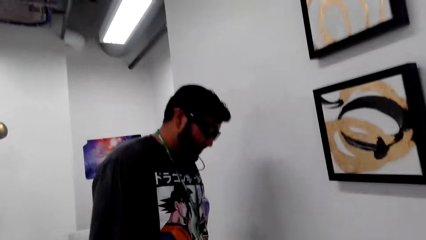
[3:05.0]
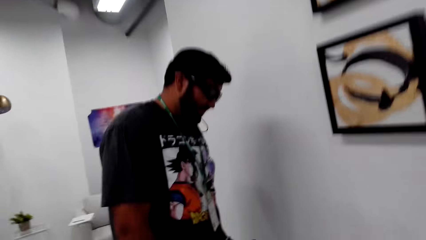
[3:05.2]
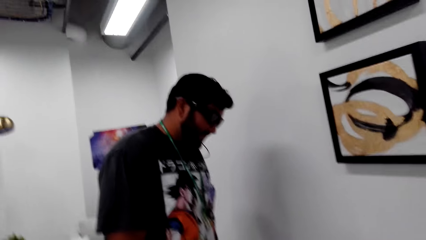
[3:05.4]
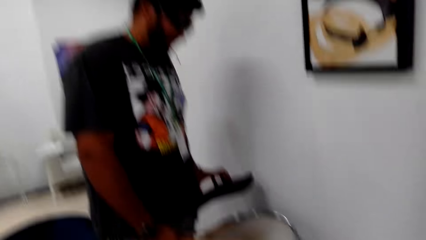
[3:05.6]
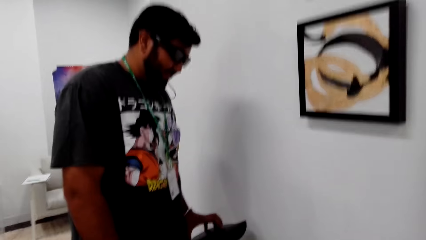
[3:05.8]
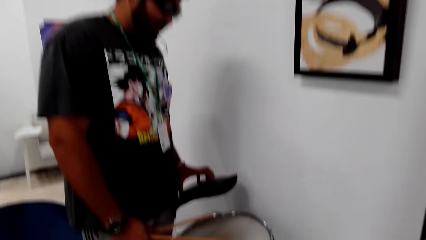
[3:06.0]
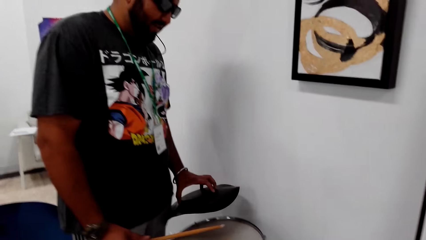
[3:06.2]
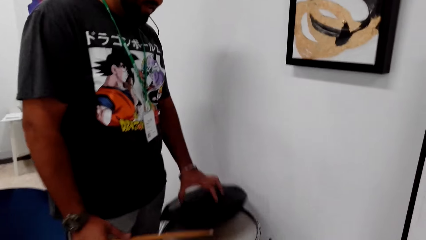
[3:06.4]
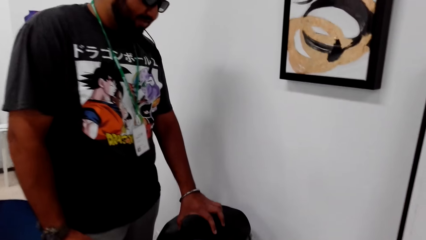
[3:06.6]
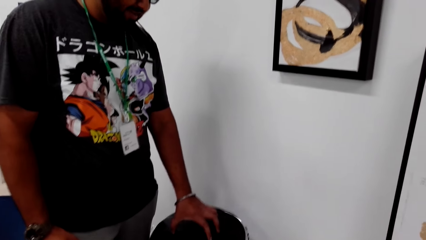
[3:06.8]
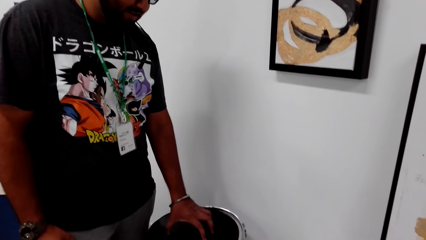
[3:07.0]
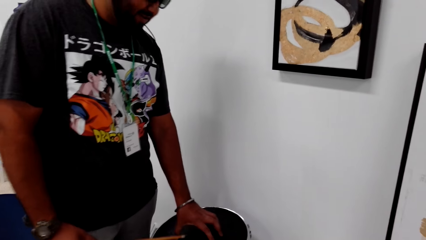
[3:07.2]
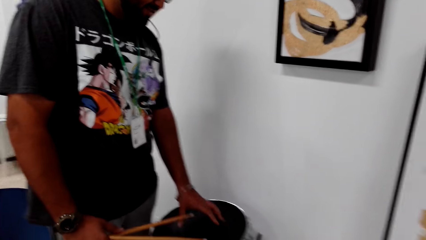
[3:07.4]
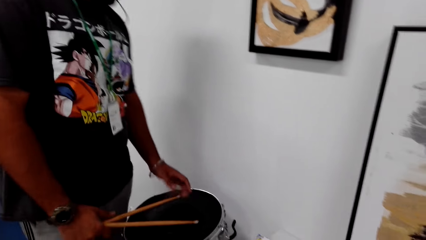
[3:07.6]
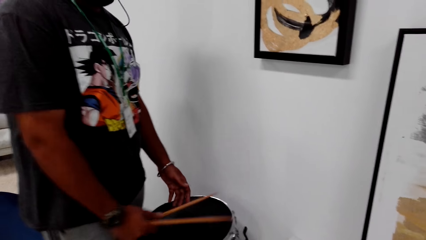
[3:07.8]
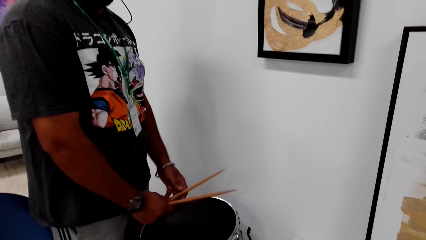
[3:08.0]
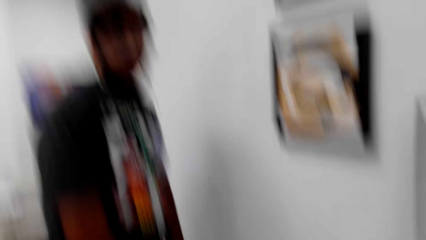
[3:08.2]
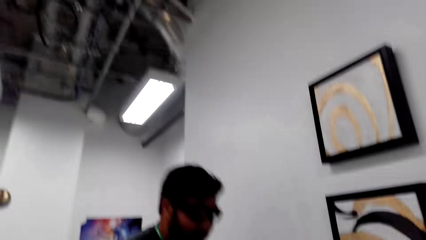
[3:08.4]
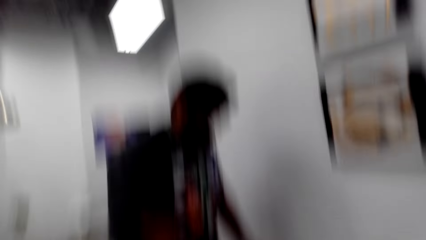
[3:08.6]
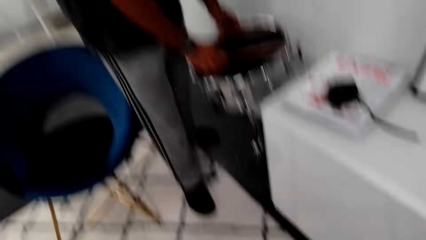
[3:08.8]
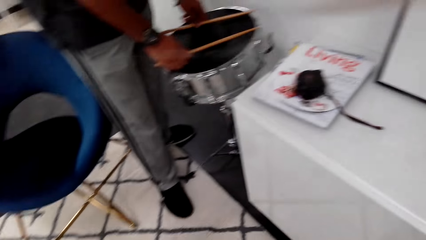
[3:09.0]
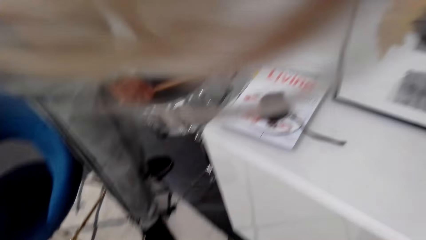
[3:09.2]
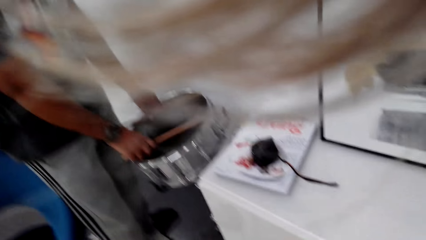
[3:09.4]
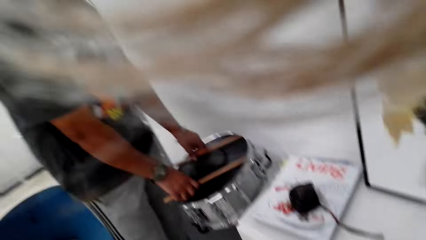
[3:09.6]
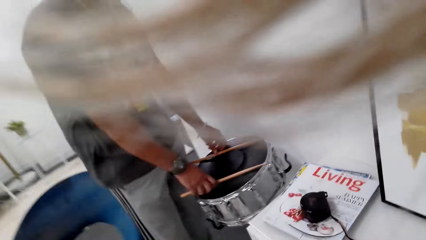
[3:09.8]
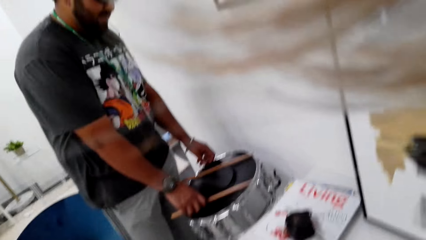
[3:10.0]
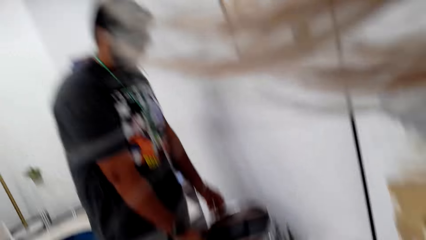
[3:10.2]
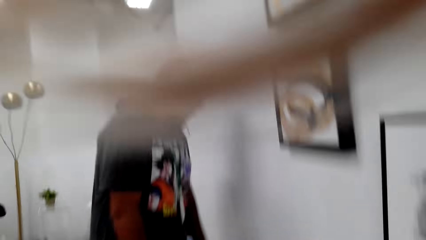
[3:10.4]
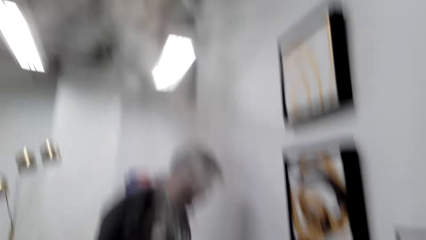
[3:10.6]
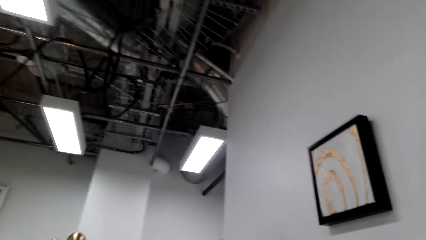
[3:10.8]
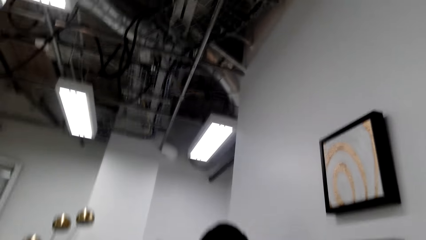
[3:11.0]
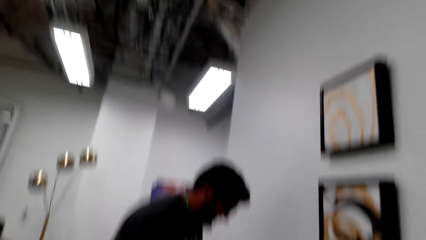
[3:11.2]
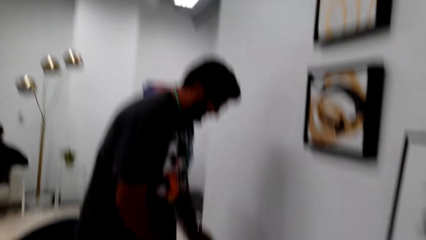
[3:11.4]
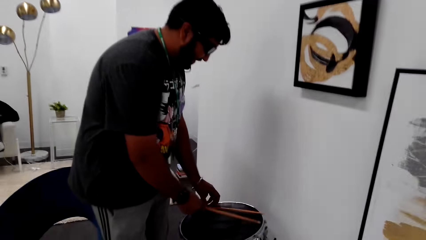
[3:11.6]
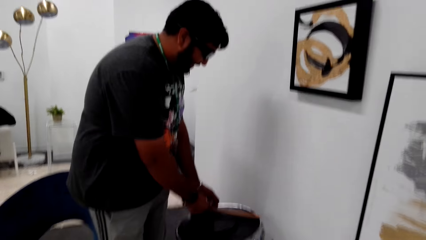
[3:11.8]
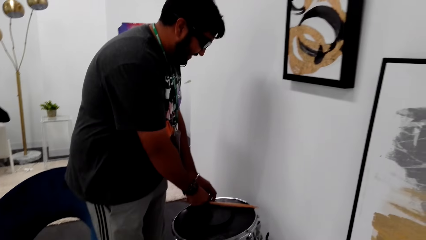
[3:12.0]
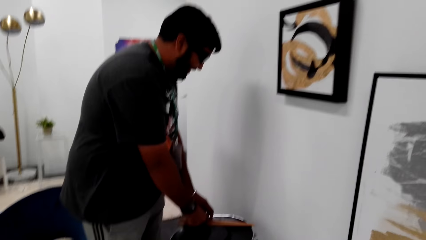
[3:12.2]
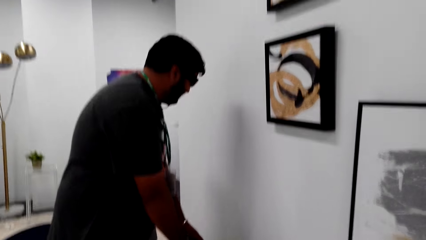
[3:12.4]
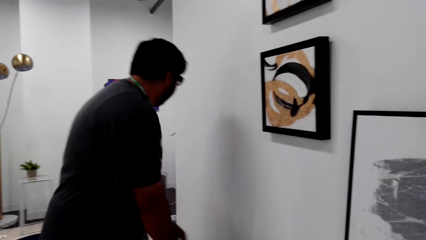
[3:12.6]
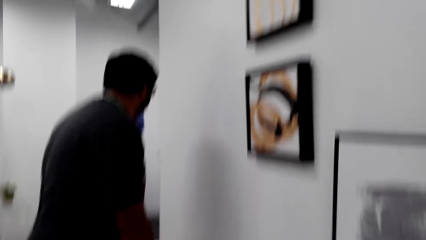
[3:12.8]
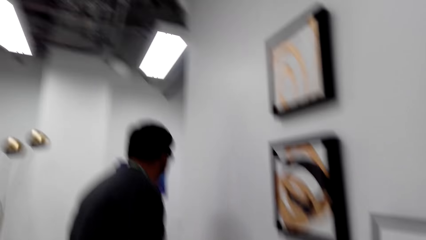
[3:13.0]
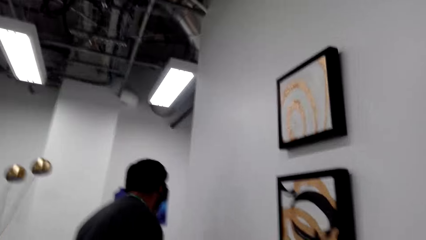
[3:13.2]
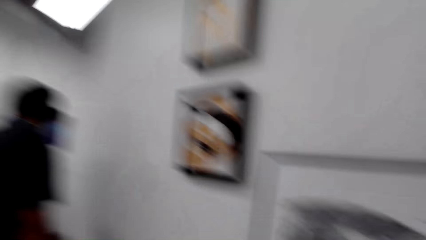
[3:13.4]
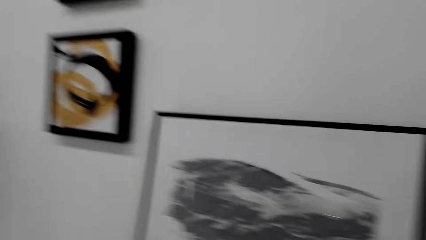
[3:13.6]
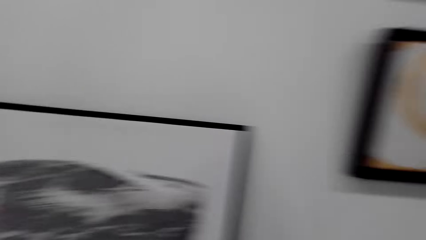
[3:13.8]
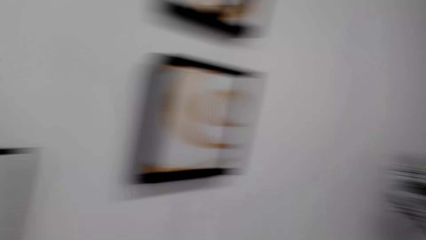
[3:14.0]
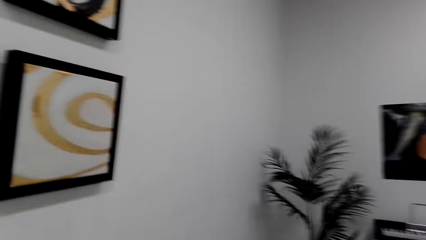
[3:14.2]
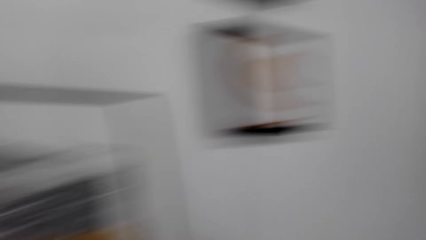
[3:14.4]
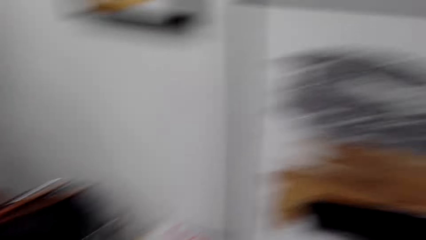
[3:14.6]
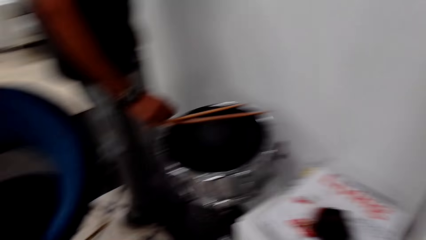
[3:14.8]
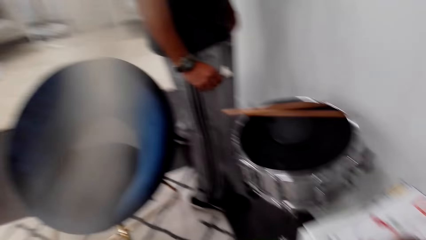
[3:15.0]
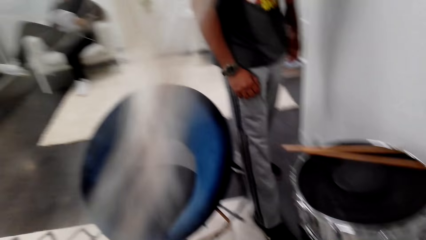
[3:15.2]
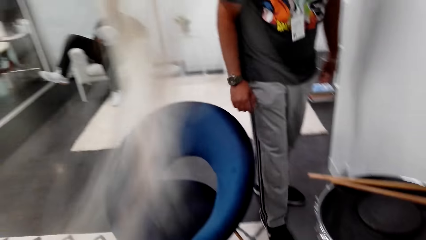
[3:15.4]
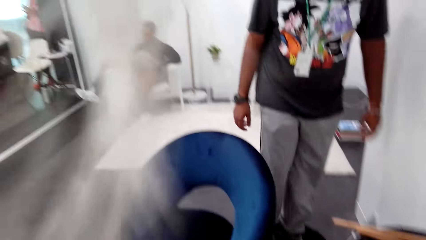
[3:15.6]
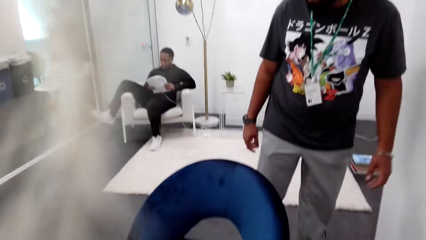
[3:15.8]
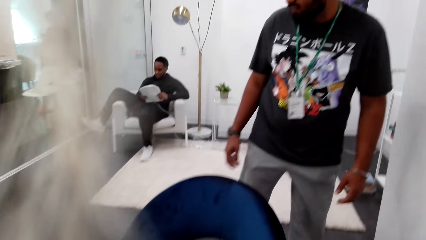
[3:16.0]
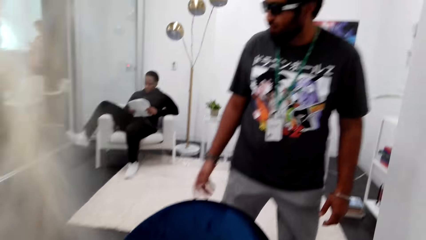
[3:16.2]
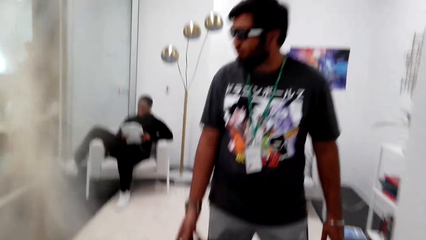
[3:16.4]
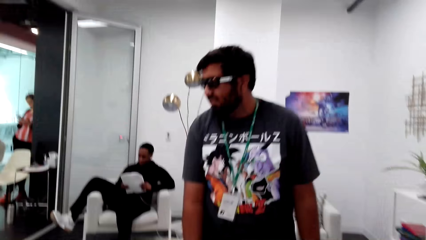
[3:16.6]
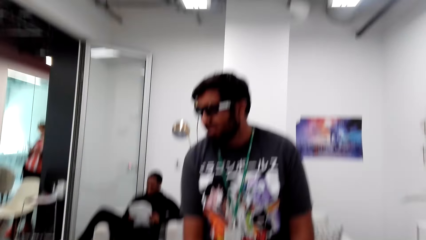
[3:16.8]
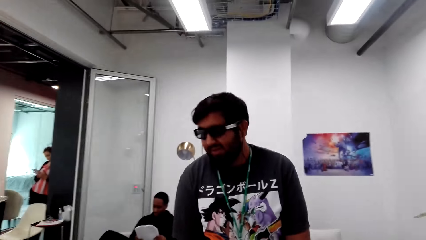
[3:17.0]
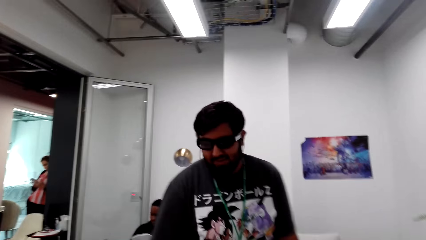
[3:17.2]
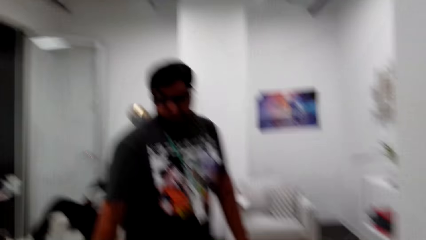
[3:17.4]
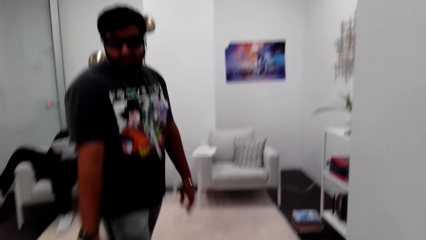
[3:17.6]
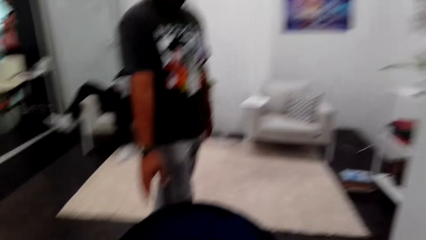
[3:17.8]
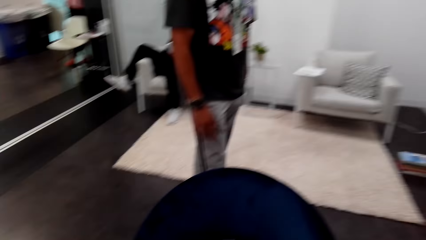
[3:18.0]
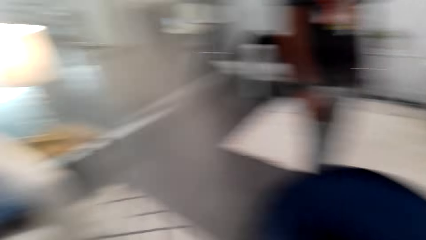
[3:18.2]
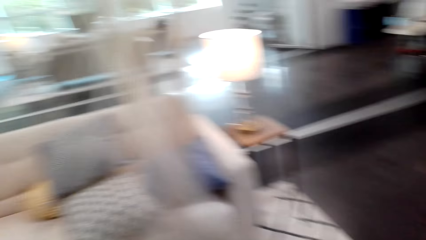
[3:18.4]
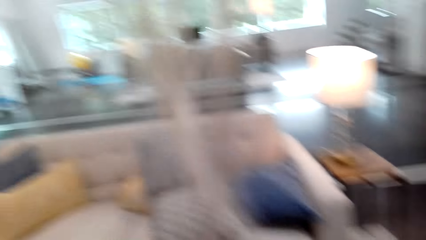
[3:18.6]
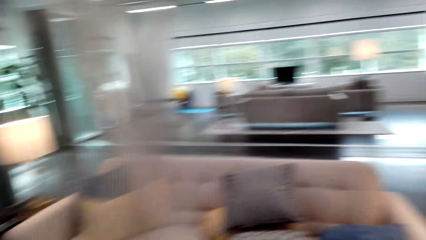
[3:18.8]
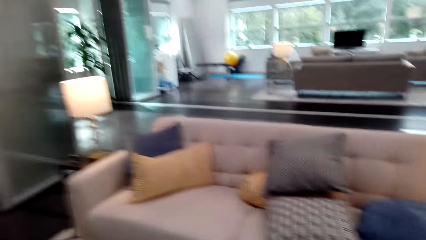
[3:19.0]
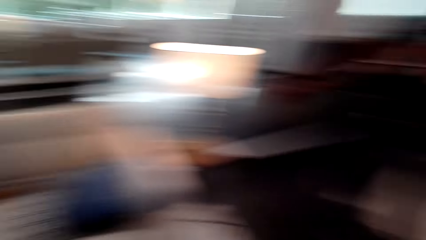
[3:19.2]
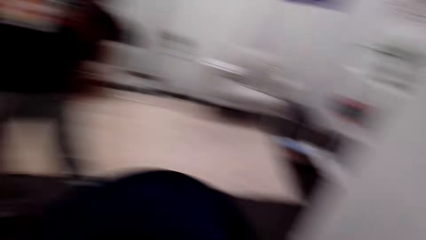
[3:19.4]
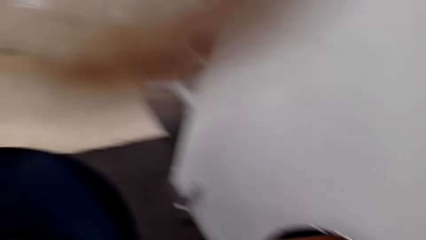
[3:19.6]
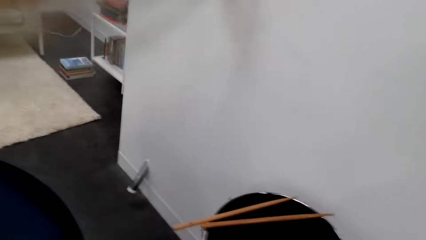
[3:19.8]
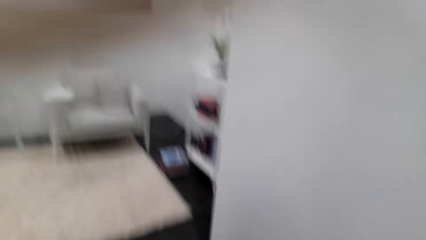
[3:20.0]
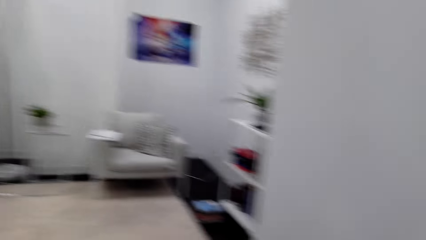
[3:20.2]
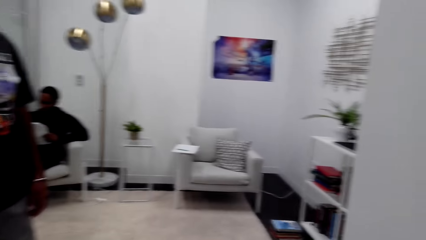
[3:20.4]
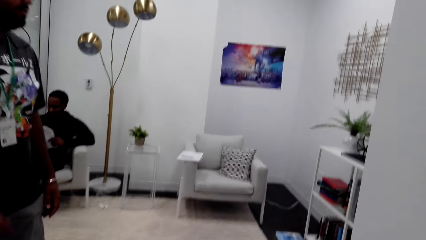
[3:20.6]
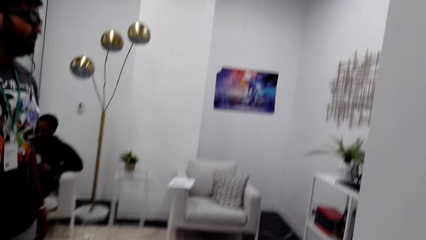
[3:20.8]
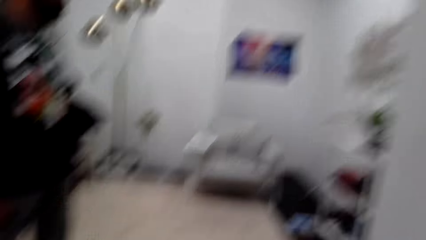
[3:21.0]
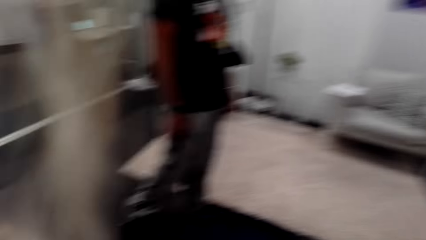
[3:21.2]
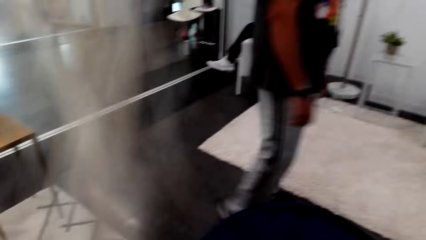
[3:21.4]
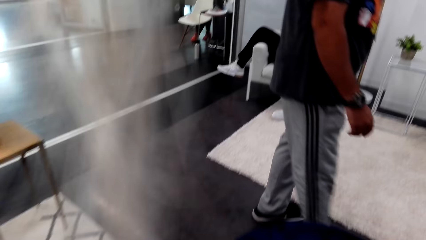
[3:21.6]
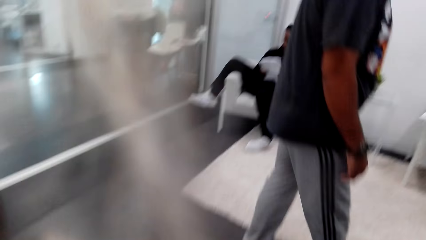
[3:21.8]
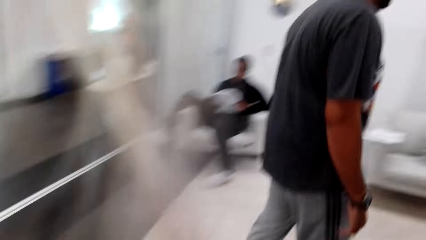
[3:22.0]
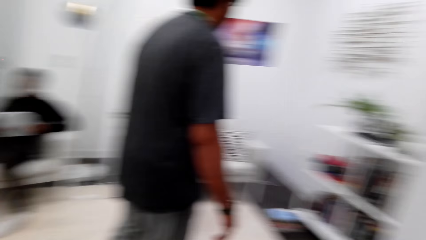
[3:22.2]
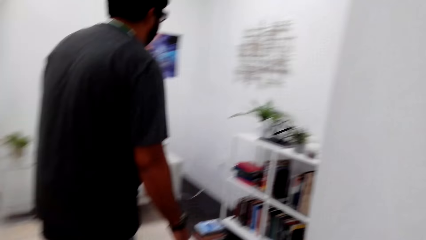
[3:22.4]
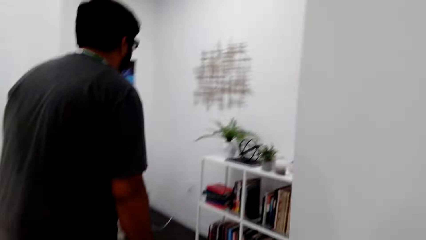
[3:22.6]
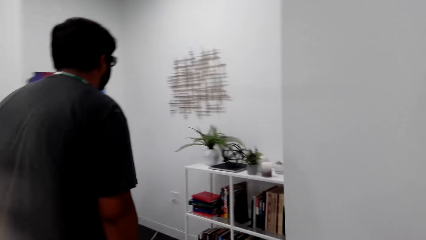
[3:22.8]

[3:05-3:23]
The camera wearer talks to the man. The man beats the drum and stops beating the drum. The man talks to the camera wearer. The camera wearer drops something. The man talks to the camera wearer and returns the drum cover on the drum. The camera wearer drops the drumsticks. The man puts the drumstick on the drum. The camera wearer laughs. They look around and talk to the man. They look around again. The man talks to the camera wearer and moves around. The camera wearer talks to the man and moves around. The man talks to the camera wearer. The man talks to the camera wearer again. The camera wearer looks around. The camera wearer walks. The man walks.
